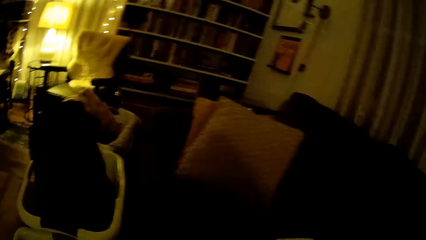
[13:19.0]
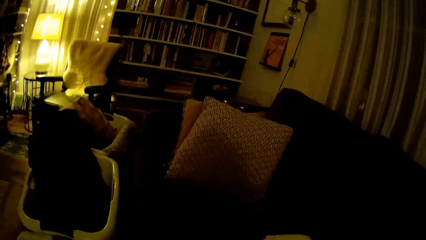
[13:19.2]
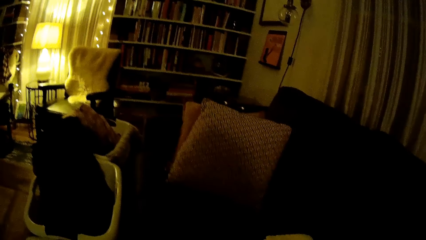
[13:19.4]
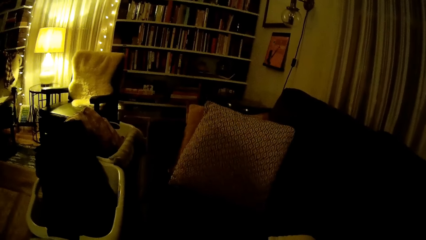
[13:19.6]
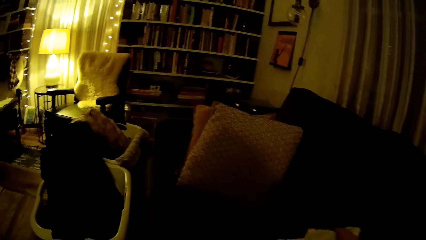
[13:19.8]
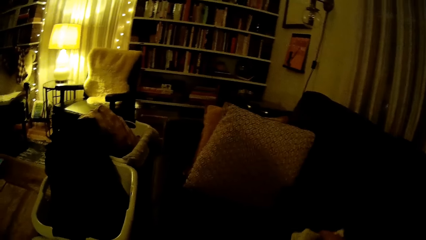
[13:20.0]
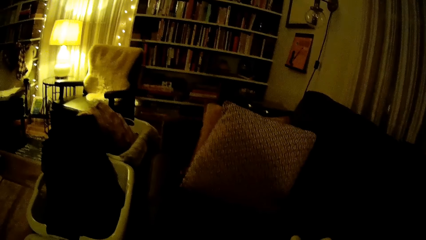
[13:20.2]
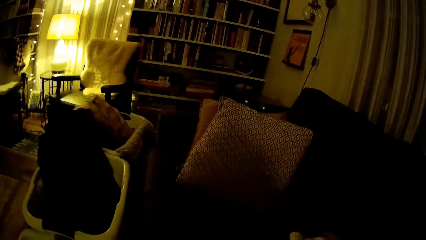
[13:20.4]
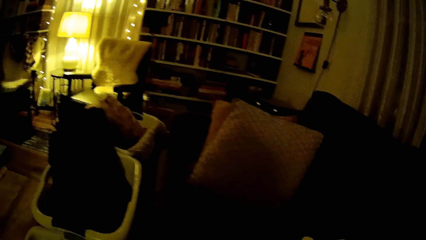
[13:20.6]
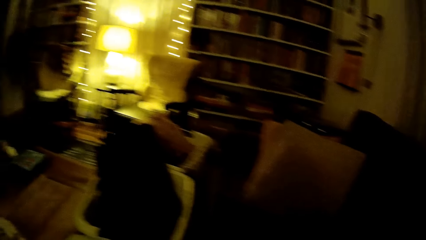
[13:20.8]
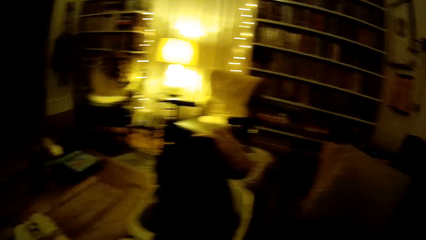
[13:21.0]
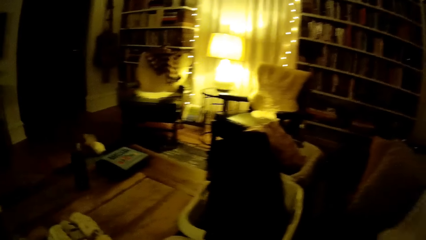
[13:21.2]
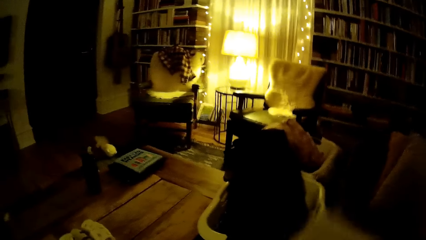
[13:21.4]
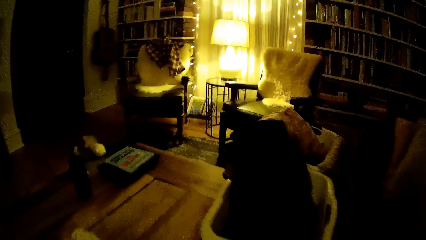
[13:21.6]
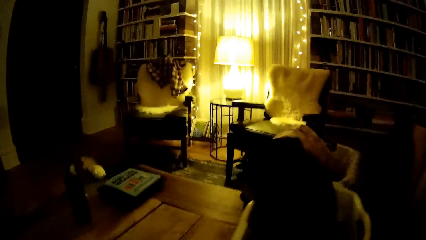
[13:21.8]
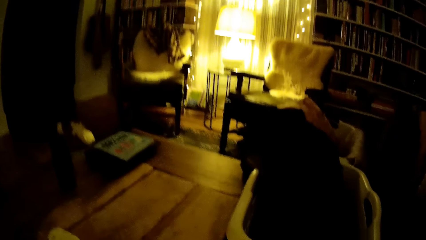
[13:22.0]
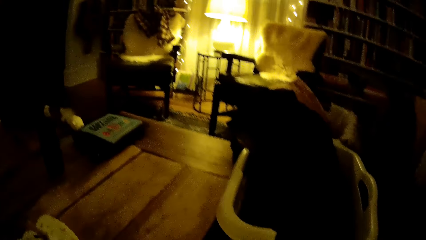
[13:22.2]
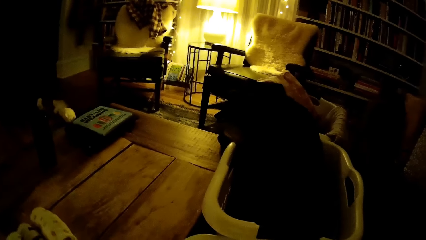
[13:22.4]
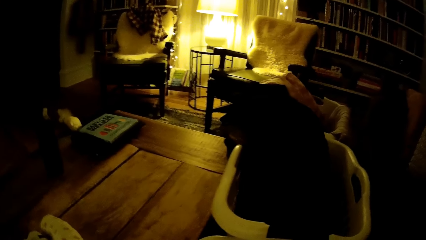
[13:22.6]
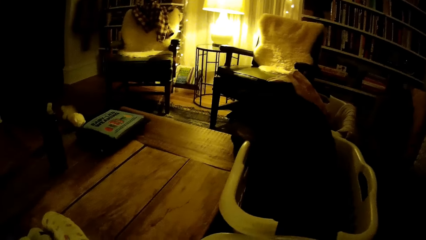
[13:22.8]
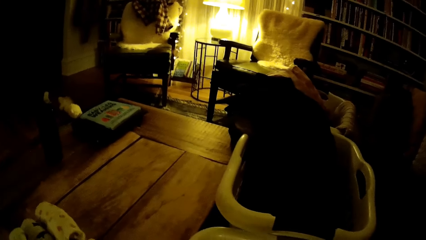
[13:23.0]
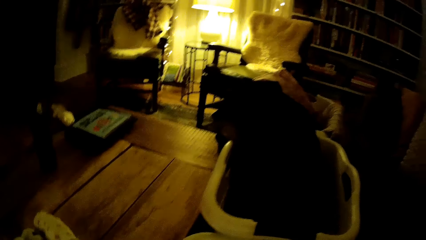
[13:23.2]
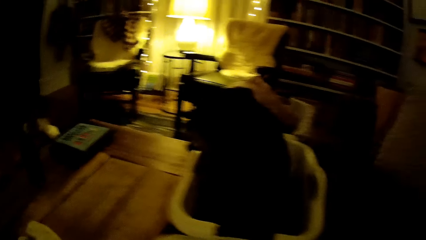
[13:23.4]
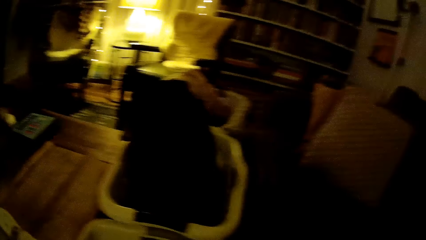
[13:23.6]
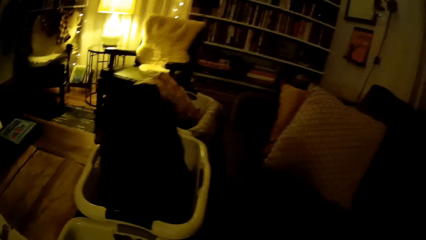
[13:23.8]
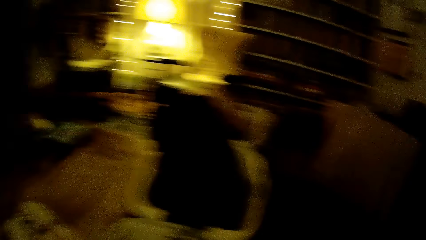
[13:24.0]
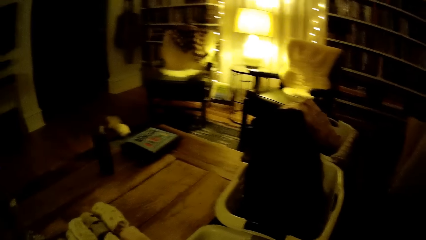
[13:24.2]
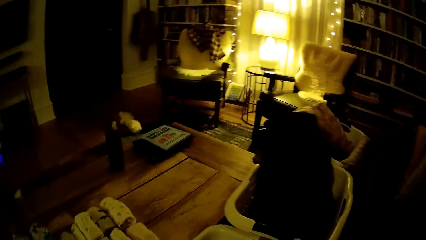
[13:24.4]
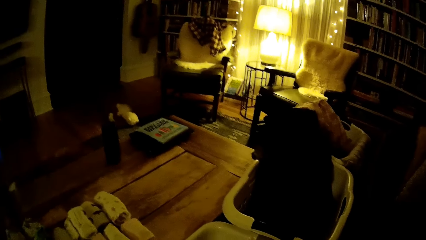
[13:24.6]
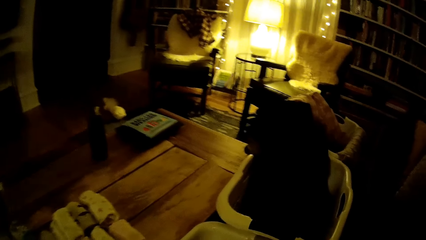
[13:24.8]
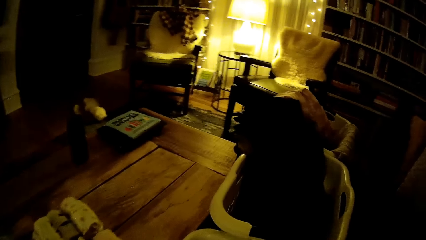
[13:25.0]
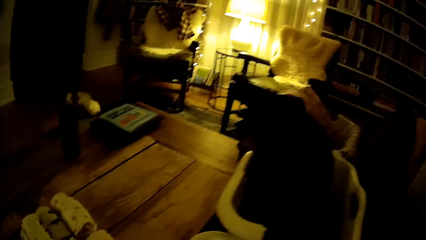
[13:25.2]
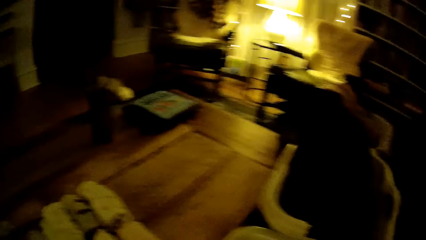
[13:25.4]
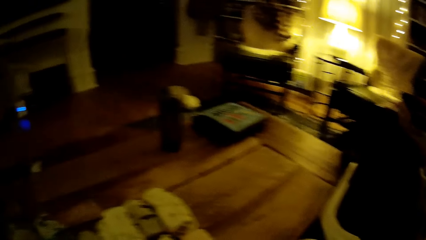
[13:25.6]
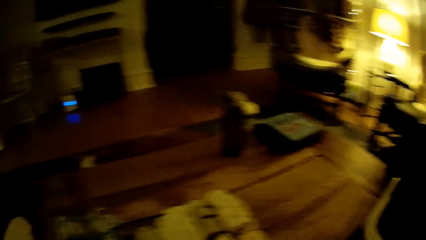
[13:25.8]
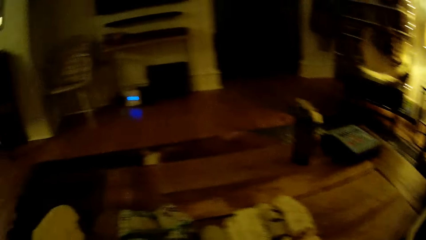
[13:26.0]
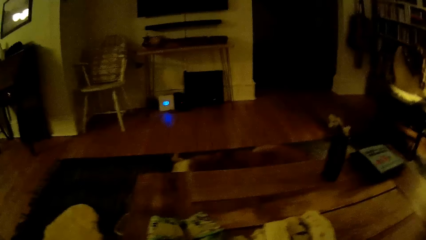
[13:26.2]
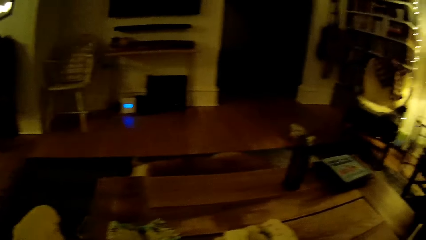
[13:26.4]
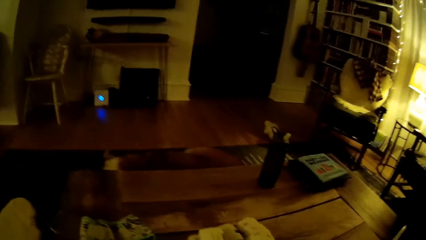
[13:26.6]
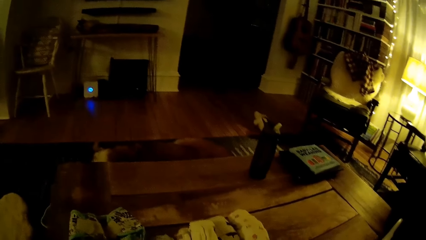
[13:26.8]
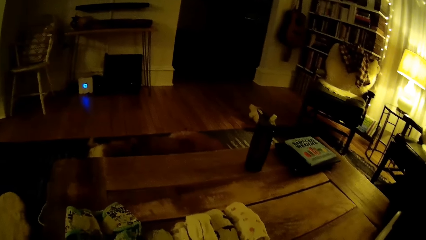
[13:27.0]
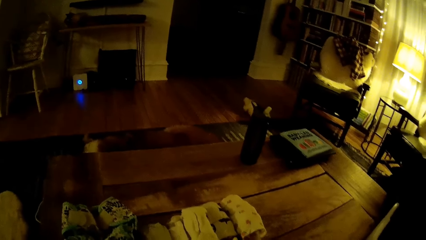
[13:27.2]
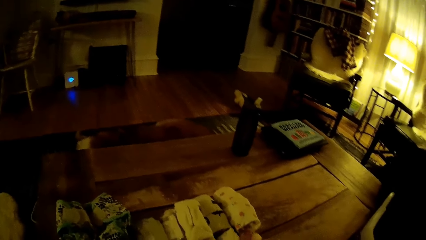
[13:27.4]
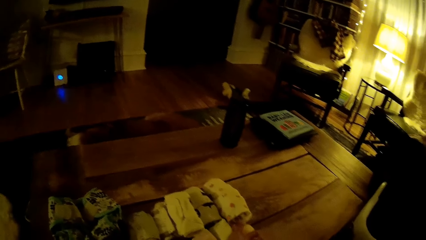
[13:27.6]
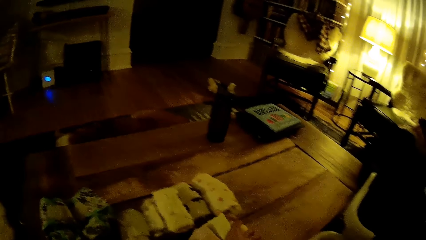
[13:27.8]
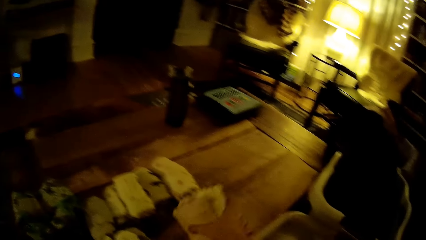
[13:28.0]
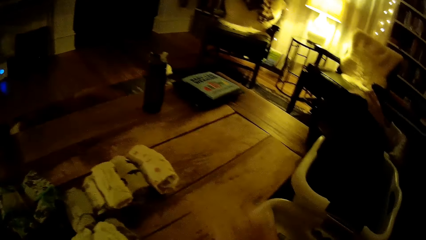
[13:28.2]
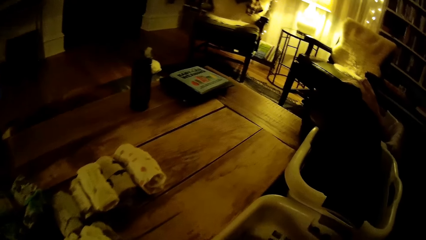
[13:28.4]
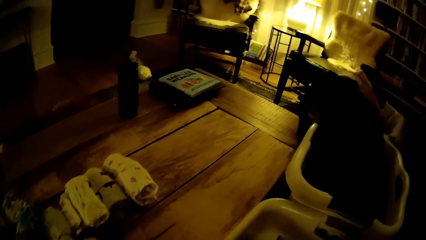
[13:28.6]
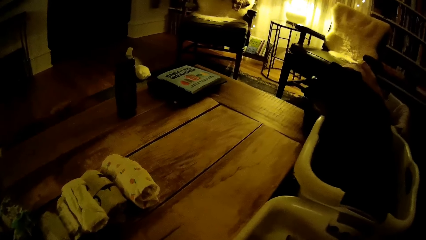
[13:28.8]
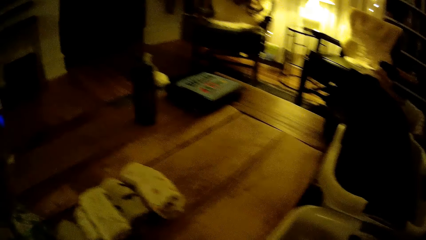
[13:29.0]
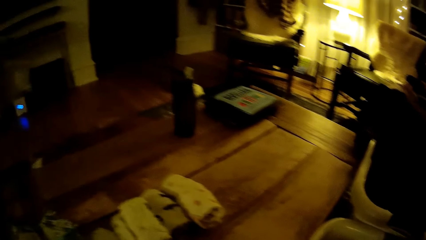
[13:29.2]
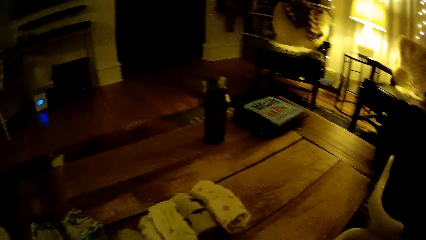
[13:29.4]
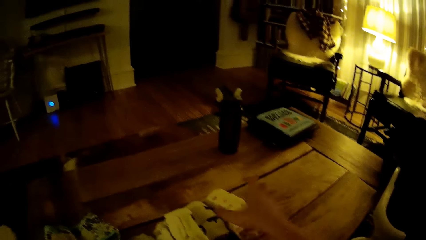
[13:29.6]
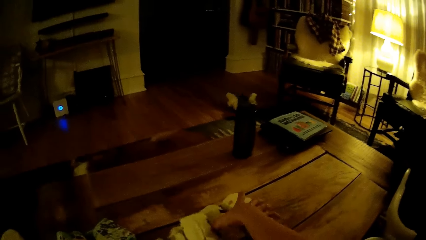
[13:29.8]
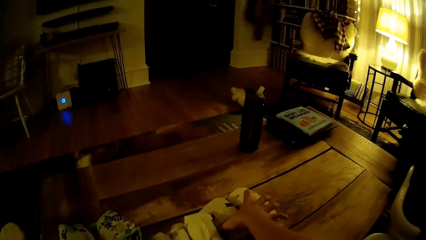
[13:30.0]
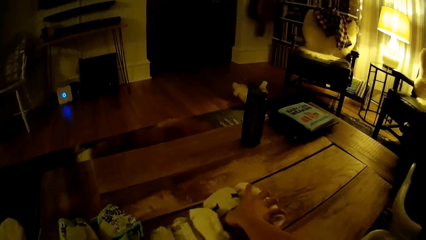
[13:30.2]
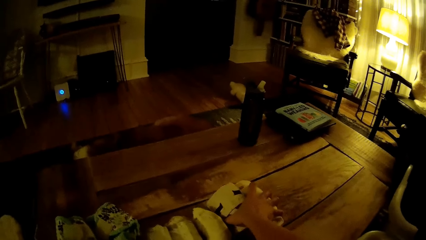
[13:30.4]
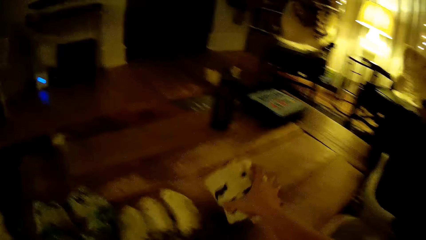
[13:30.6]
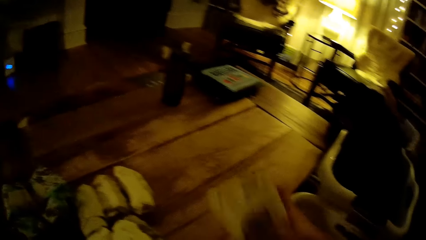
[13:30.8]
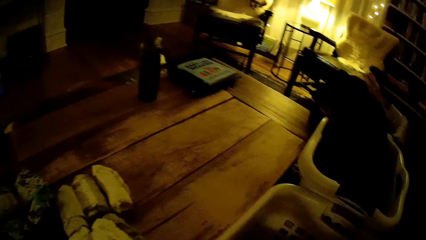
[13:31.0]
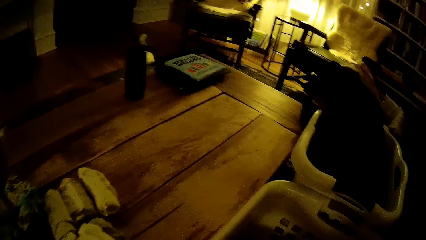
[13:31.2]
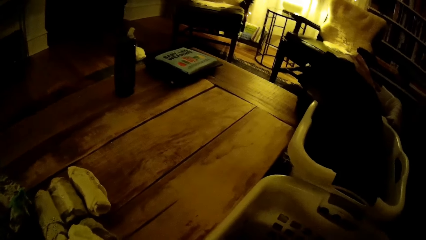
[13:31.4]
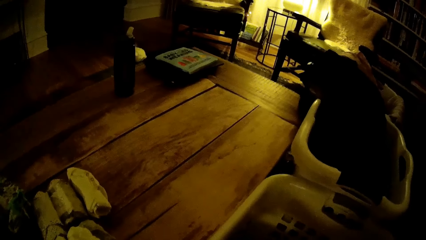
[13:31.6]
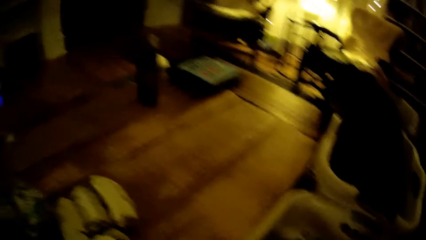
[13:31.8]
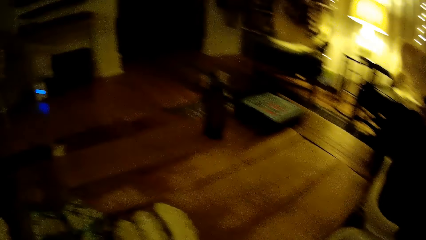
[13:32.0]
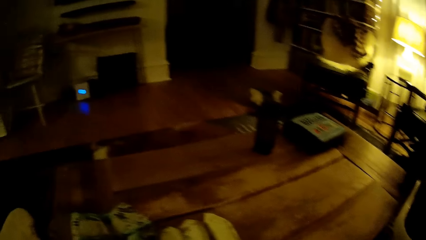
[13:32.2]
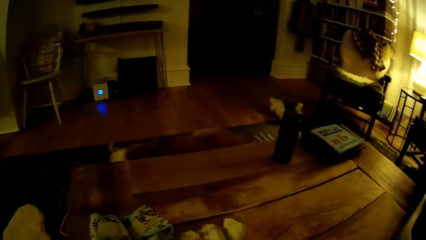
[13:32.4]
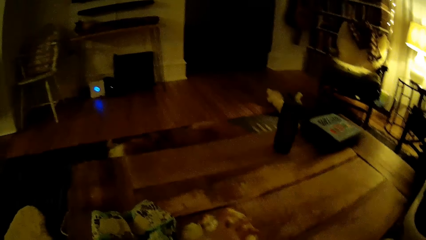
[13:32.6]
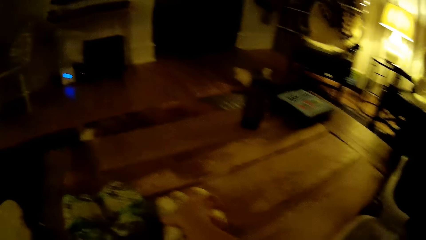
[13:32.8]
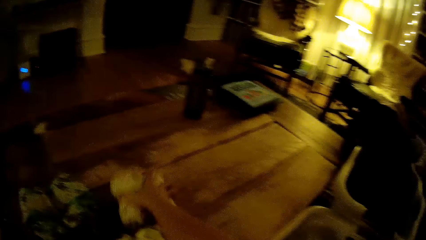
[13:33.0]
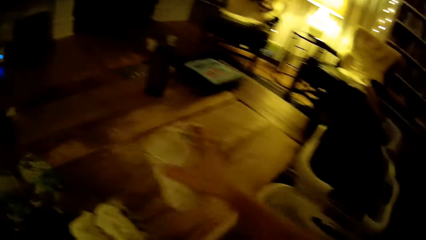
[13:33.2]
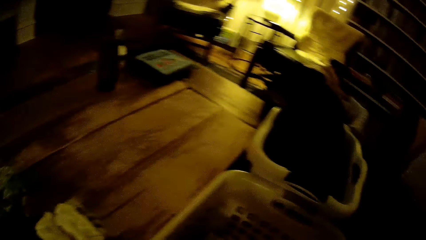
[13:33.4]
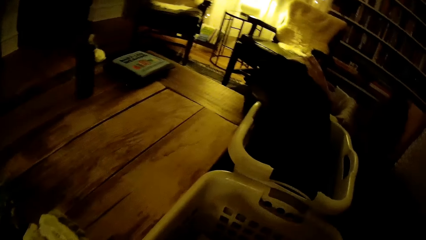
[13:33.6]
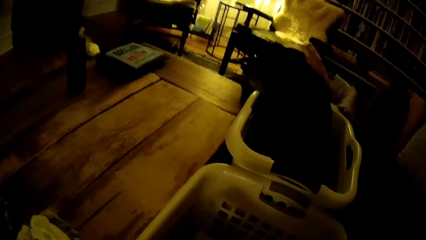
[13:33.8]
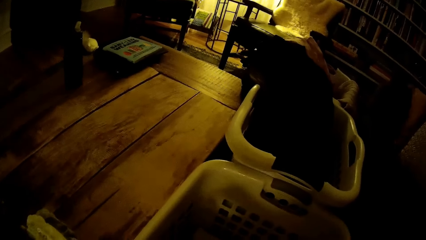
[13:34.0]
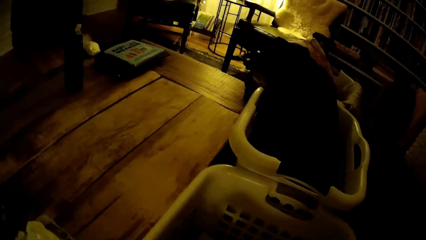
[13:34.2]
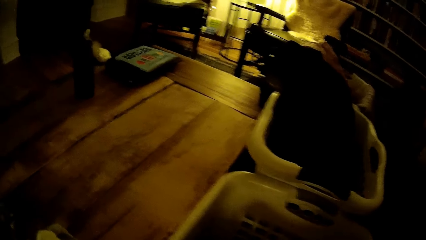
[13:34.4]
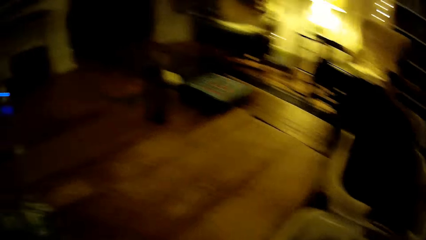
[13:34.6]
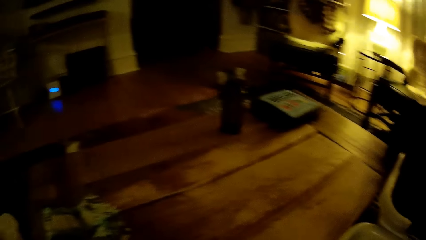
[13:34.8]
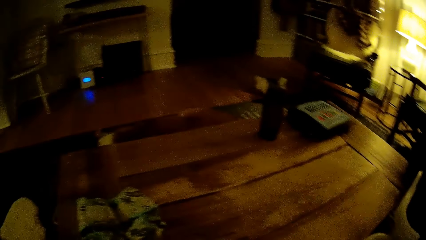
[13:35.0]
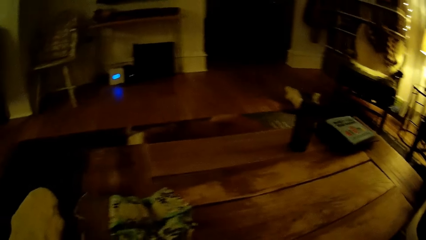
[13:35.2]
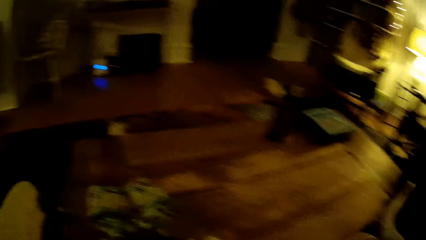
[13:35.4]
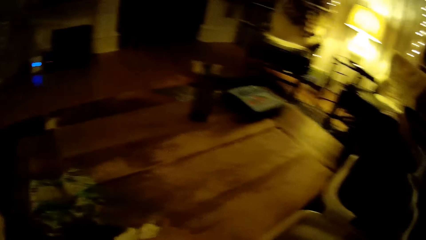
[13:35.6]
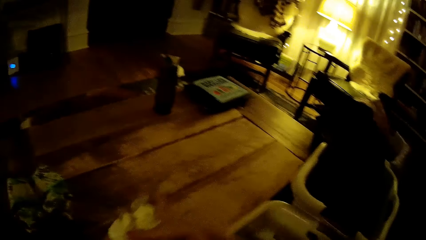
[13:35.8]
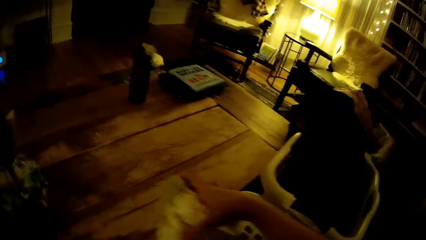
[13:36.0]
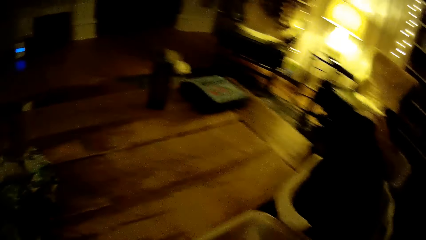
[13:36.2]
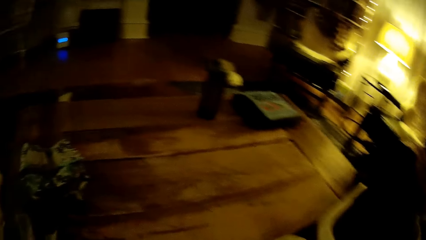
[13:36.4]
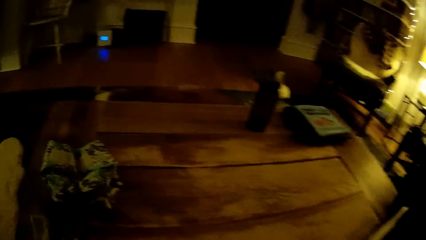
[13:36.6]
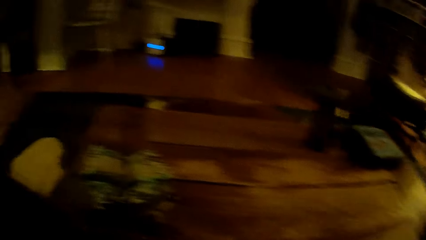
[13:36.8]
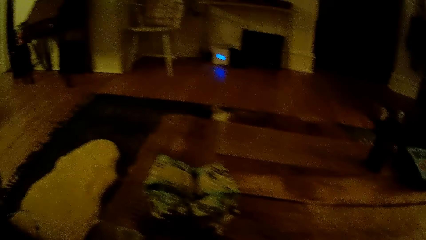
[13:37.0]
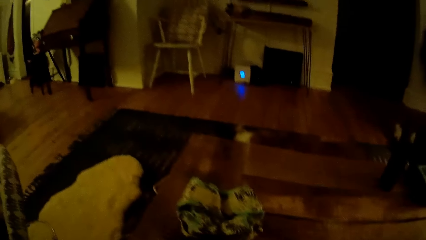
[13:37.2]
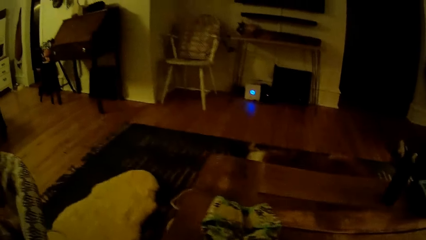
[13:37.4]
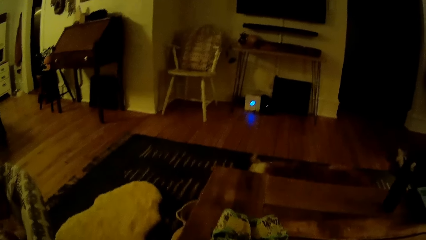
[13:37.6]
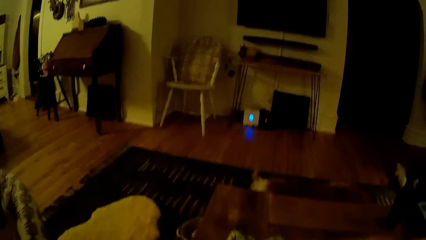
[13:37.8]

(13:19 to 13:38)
The camera wearer picks up a cloth on the chair in the living room with her right hand. She drops the cloth inside the basket on the floor with her right hand. She packs a folded baby's clothes on the table inside the basket on the floor with her right hand. She packs the folded baby's clothes repeatedly.
